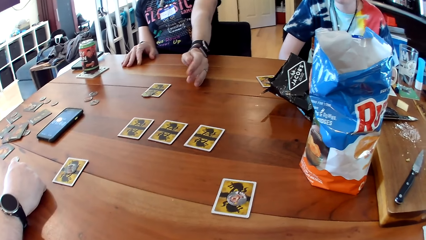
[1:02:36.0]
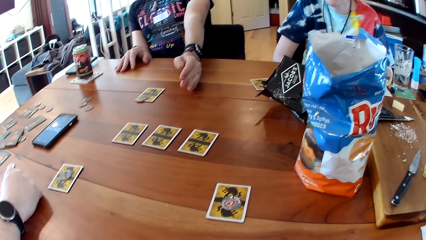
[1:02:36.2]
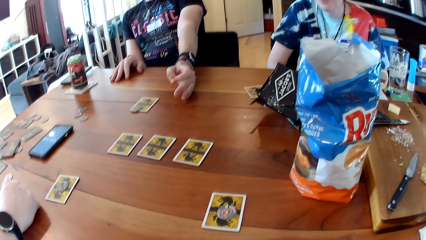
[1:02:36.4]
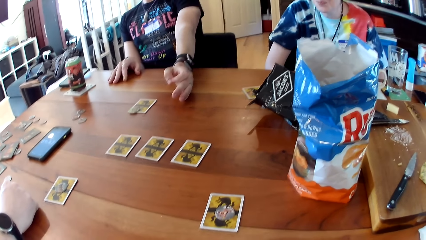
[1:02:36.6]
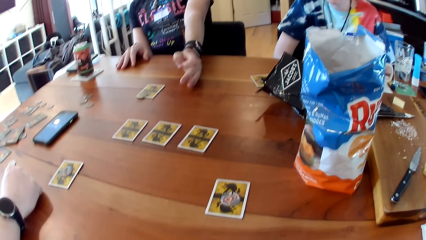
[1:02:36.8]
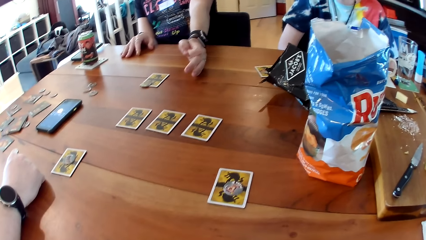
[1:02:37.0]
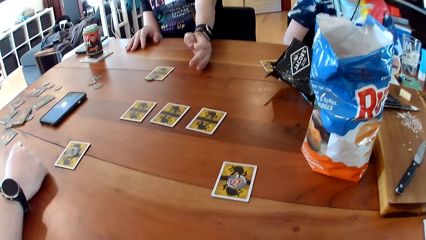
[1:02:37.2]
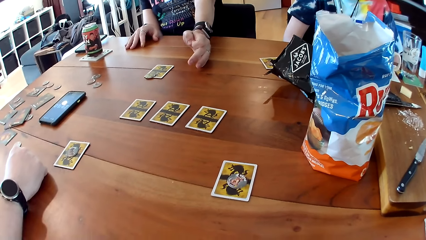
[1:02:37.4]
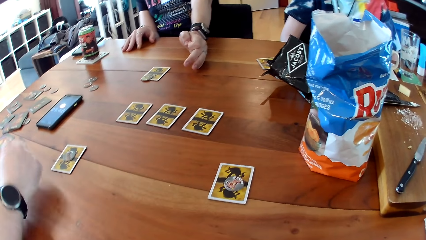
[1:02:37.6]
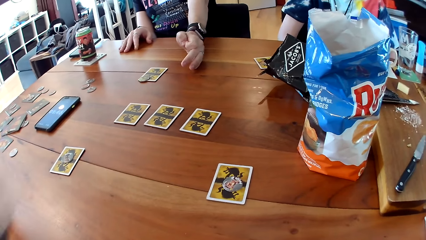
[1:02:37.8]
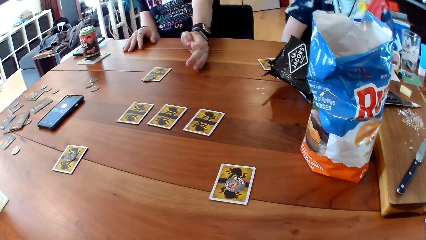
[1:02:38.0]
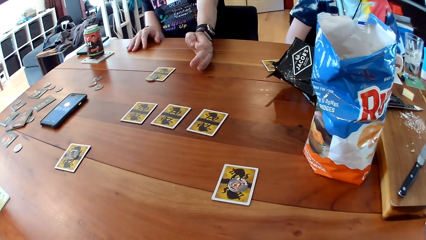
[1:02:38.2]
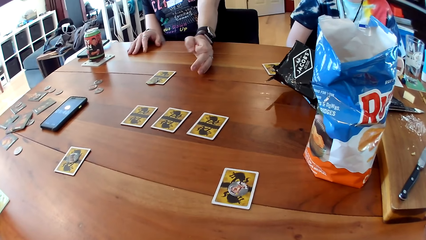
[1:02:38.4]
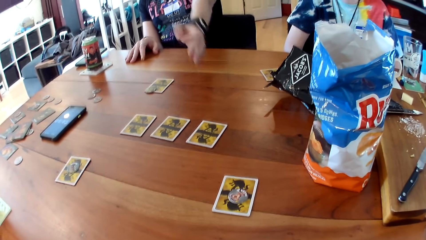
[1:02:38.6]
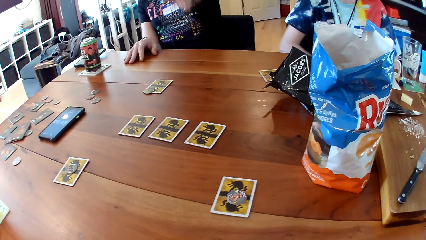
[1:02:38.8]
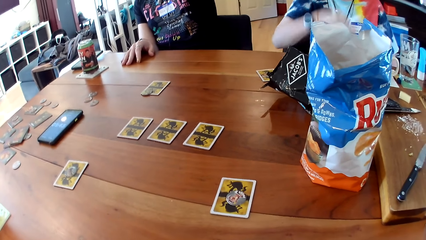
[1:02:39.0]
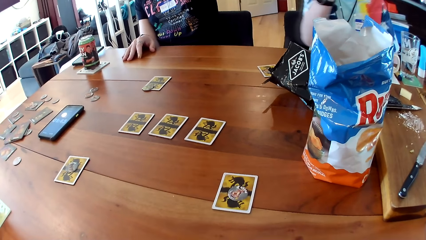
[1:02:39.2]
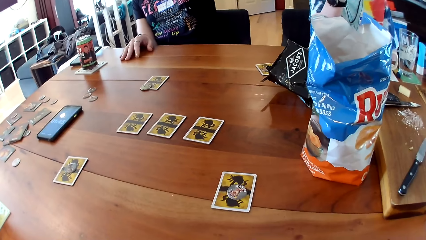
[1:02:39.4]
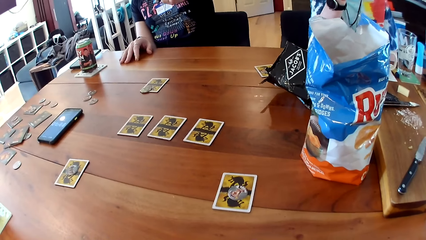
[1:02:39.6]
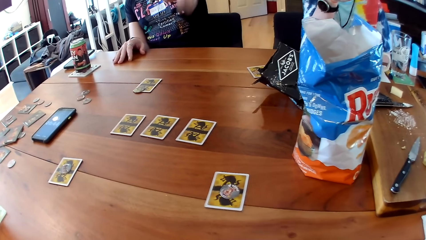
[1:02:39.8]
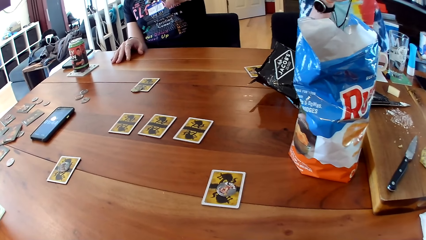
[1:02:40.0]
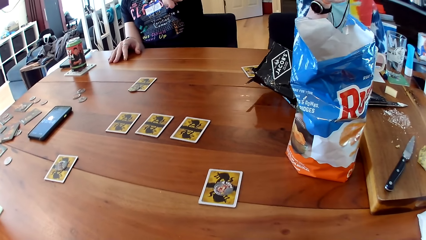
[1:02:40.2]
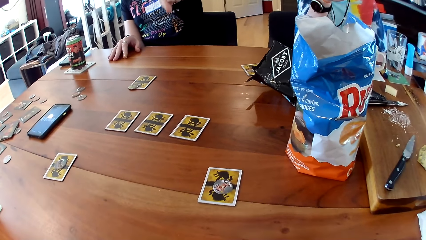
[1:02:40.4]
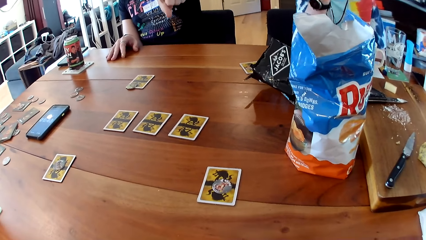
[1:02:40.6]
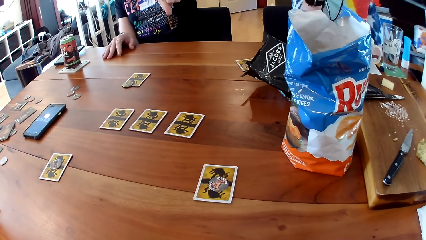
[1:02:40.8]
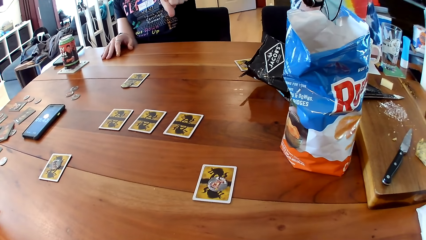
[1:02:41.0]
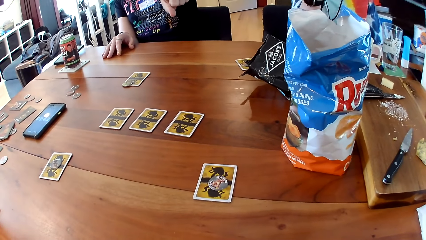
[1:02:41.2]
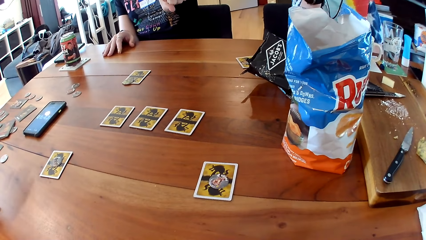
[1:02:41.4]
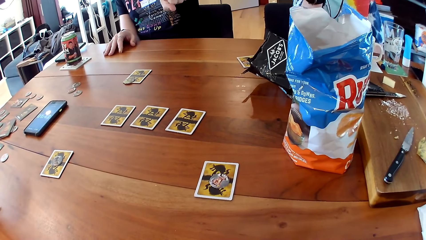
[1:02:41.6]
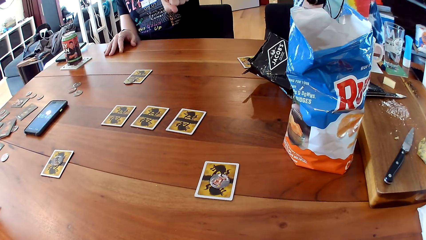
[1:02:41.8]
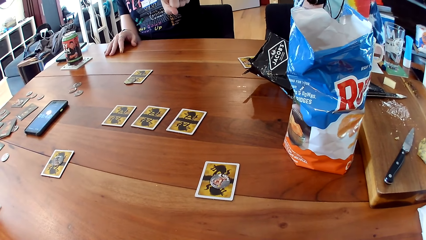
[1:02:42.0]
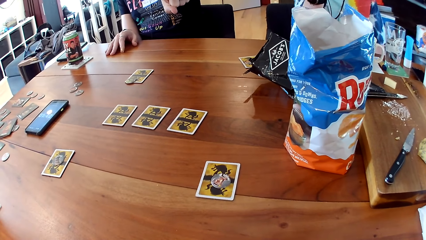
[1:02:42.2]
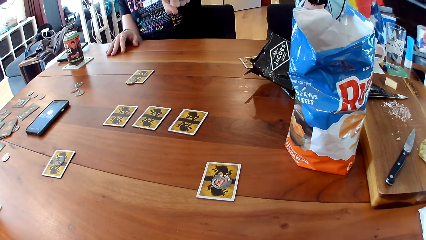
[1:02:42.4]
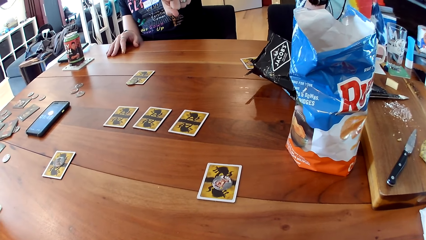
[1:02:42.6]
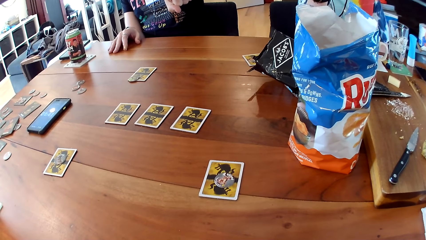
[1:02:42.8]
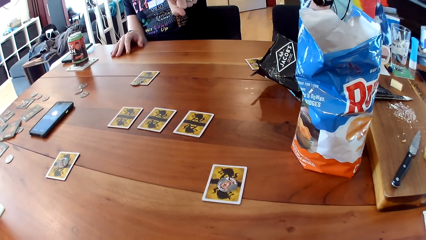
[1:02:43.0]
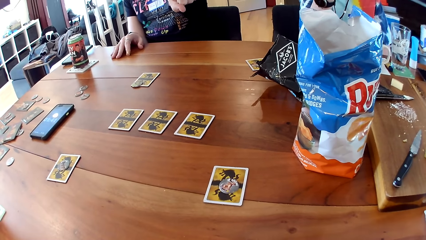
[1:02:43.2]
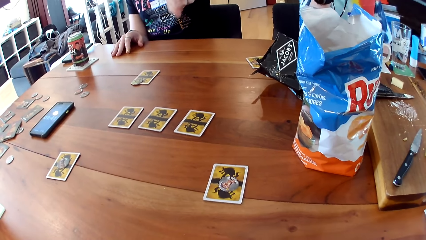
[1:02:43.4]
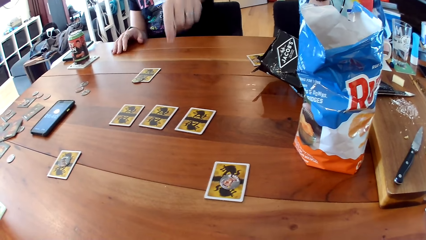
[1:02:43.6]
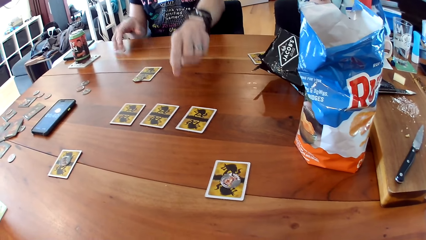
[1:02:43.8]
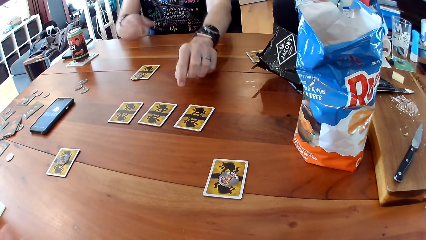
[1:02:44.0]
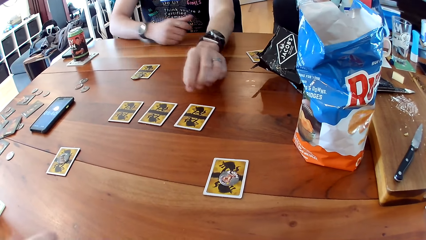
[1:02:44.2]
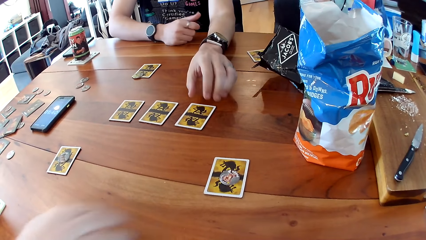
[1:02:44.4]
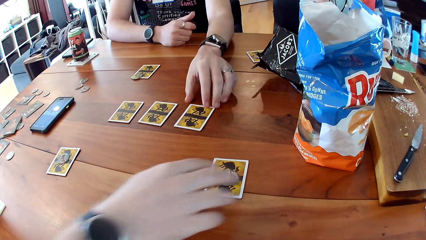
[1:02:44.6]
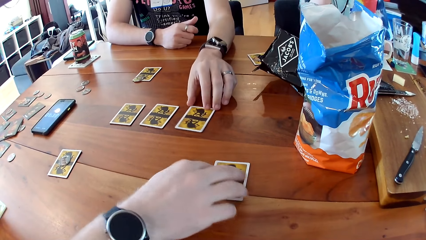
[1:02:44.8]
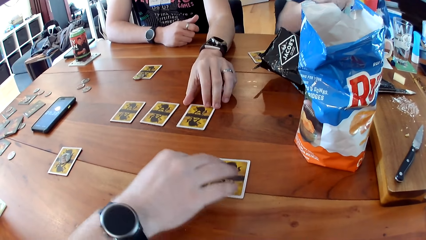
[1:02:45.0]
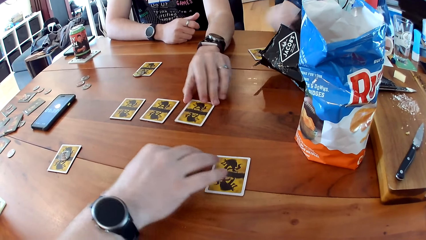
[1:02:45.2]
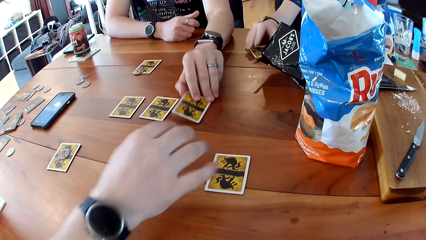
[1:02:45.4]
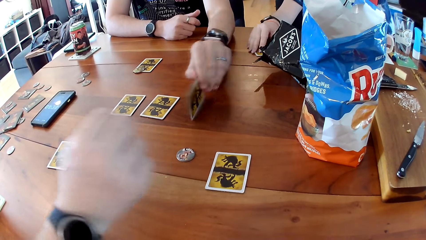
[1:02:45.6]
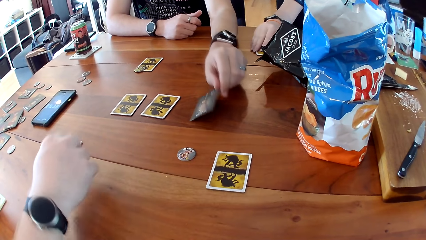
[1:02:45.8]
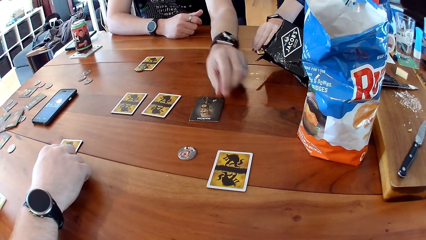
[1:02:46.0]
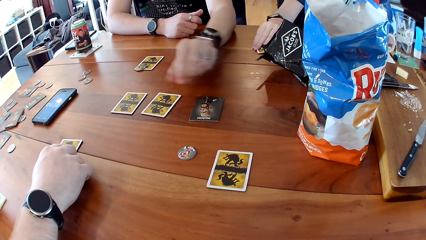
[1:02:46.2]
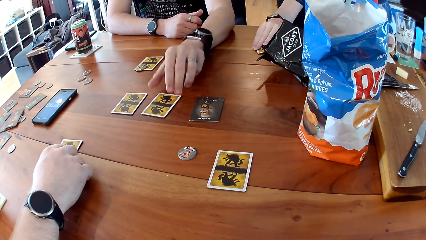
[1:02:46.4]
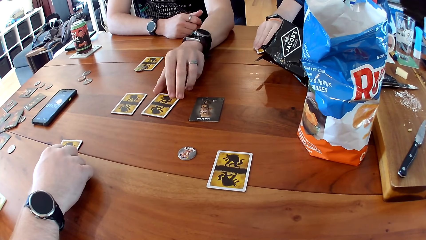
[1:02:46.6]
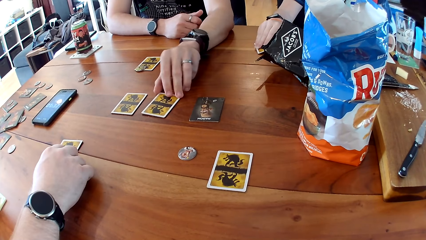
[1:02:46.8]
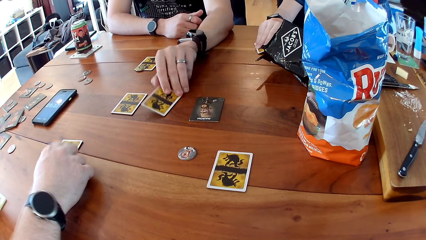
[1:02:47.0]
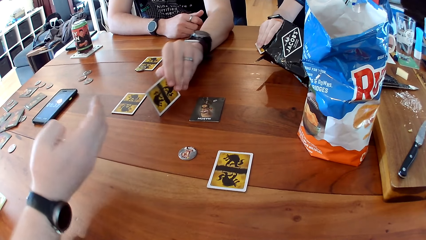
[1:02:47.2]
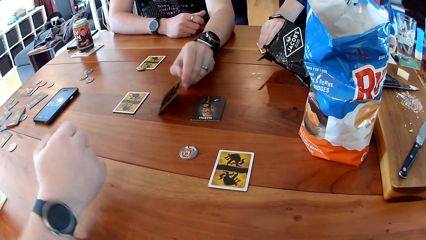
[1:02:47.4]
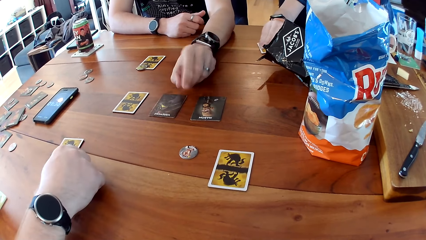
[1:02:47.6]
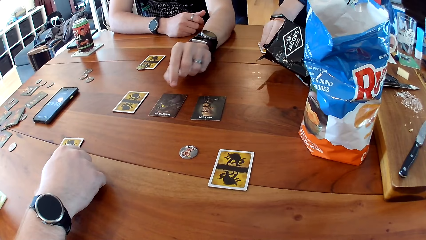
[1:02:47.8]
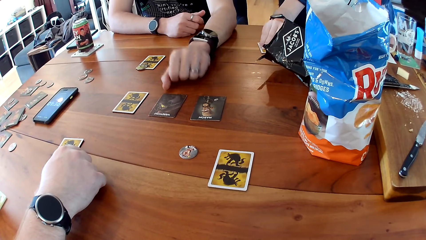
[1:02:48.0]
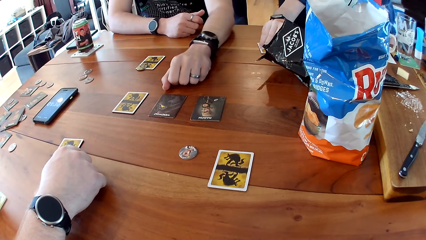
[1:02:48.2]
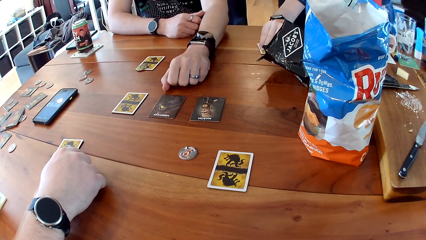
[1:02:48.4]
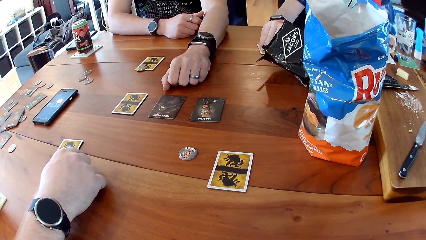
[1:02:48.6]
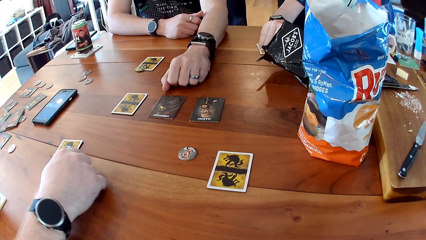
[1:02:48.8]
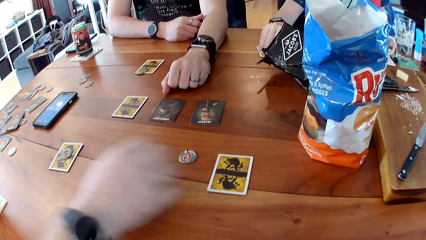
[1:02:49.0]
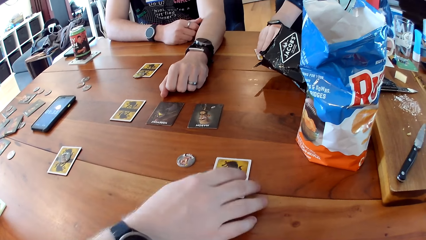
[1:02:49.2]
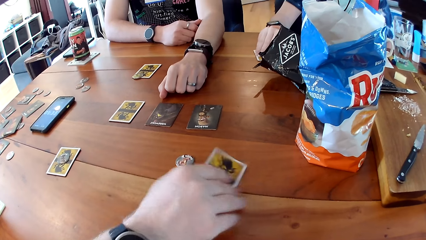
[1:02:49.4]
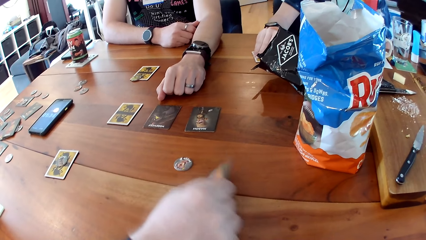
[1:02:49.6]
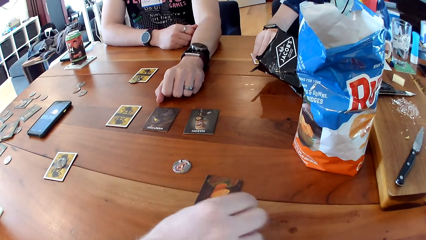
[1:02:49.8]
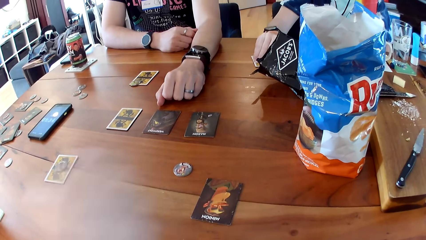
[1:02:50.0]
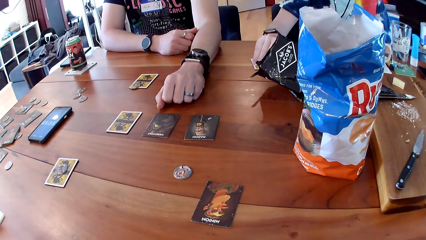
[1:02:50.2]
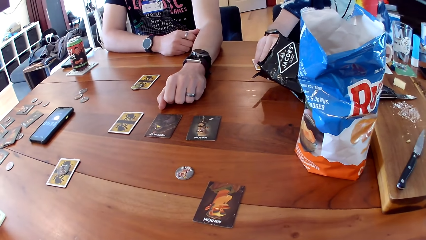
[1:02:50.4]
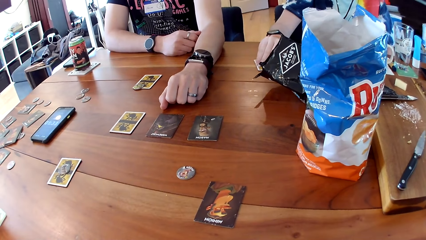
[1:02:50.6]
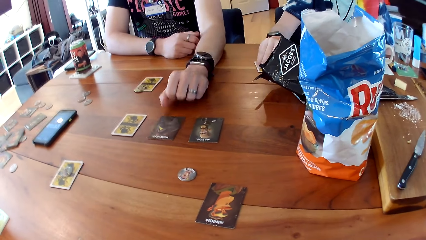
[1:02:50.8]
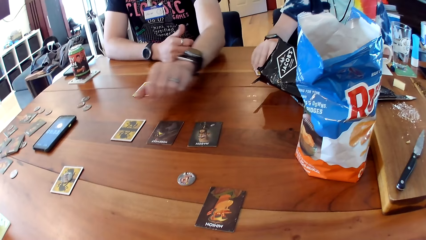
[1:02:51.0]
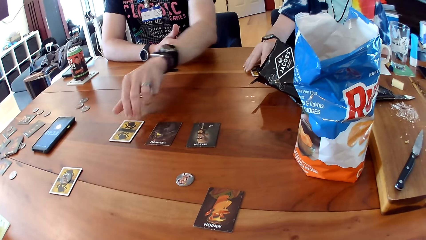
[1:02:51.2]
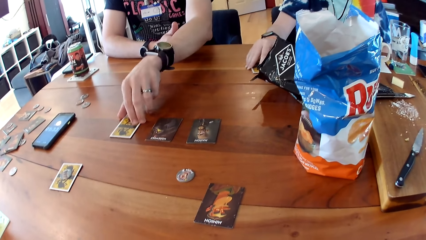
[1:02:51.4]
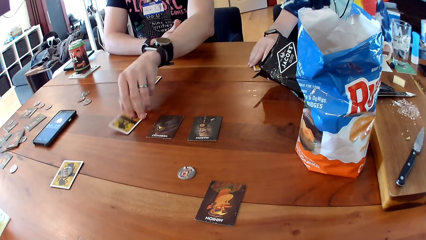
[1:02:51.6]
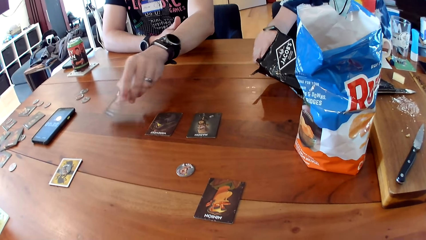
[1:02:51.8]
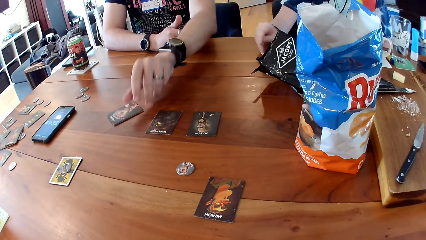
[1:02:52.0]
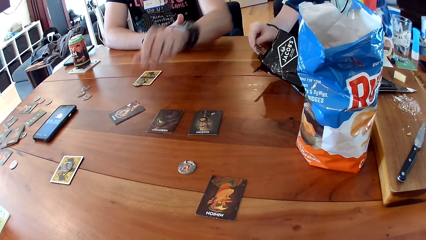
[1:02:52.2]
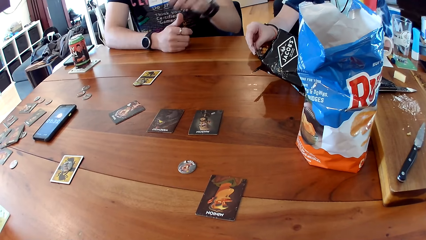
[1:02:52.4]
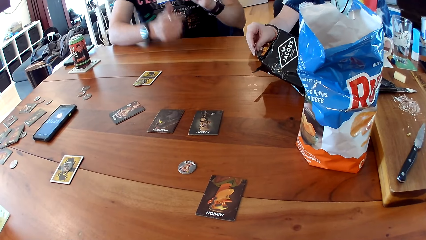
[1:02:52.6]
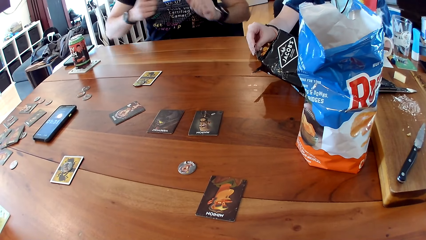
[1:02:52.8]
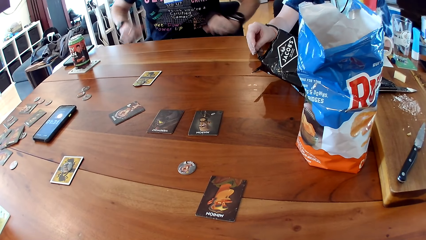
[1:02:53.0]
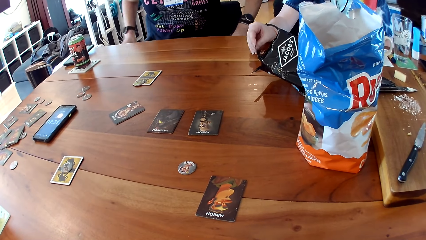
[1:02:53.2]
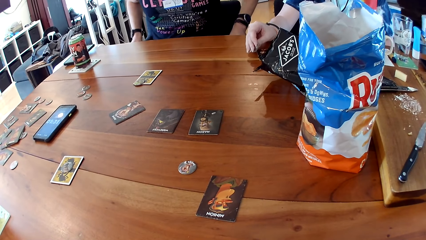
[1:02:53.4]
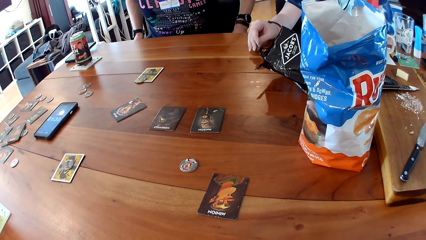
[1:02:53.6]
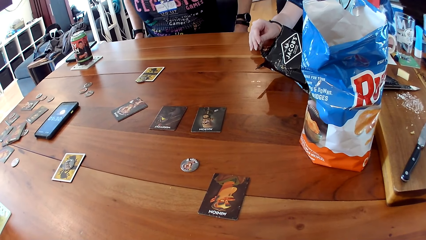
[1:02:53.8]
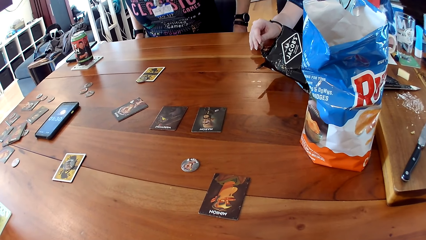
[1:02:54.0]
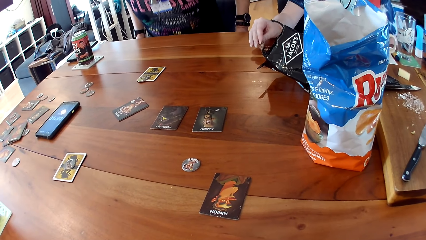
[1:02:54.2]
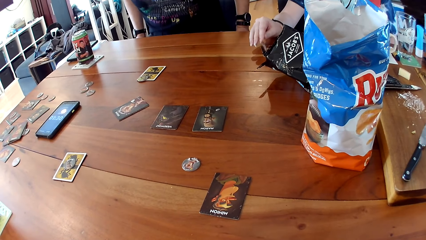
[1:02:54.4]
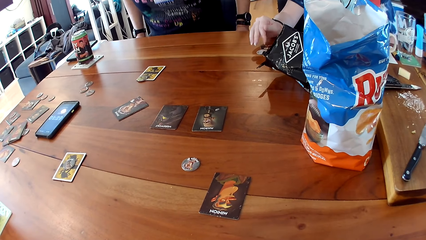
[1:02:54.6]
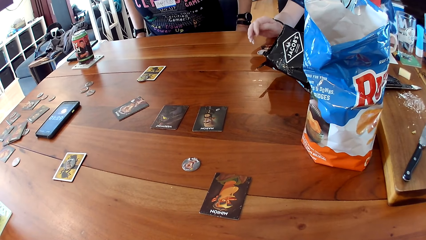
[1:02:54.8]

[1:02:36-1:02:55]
The camera wearer converses. A man turns a card on the table with his left hand. Another man turns a card on the table with his right hand. The first man turns a card on the table with his left hand. A woman turns a card on the table with her right hand.
